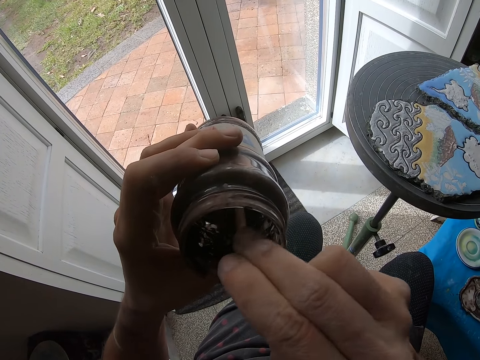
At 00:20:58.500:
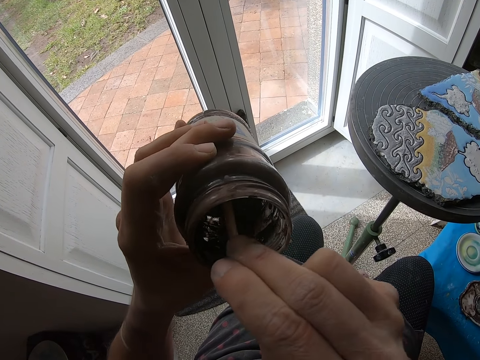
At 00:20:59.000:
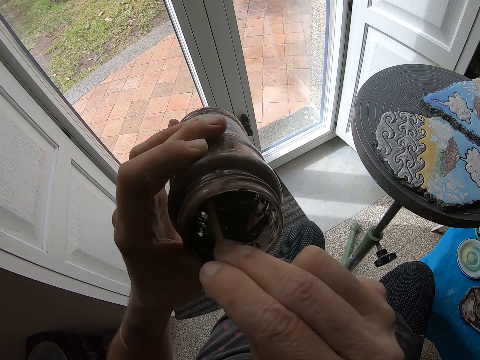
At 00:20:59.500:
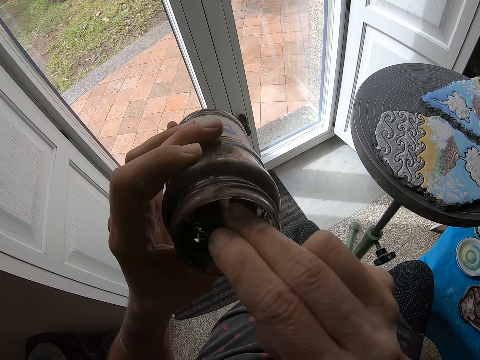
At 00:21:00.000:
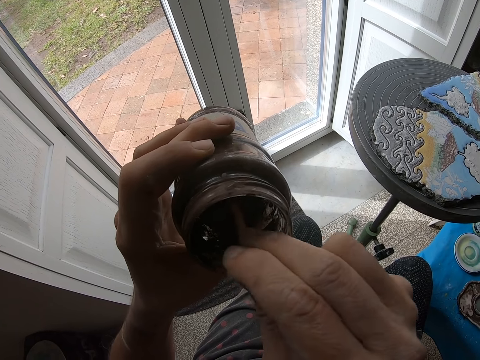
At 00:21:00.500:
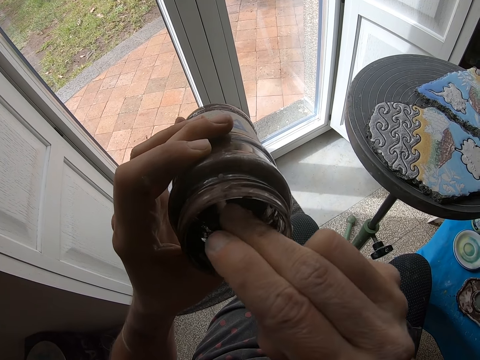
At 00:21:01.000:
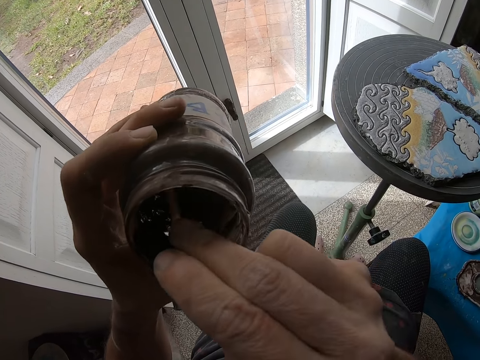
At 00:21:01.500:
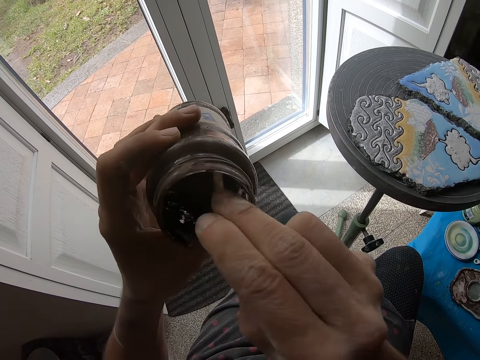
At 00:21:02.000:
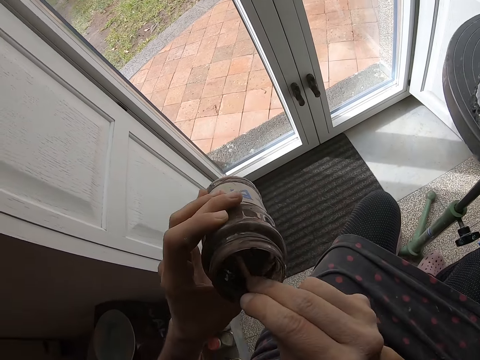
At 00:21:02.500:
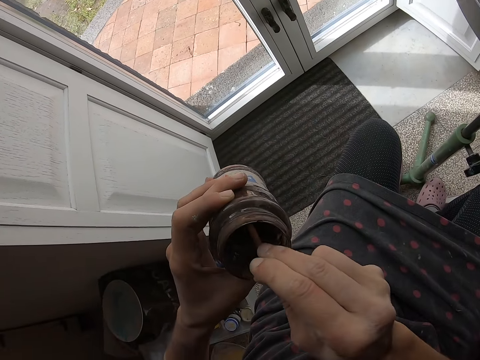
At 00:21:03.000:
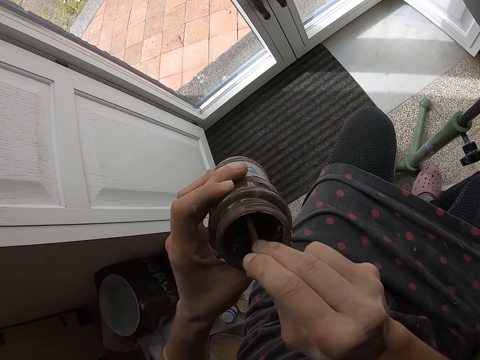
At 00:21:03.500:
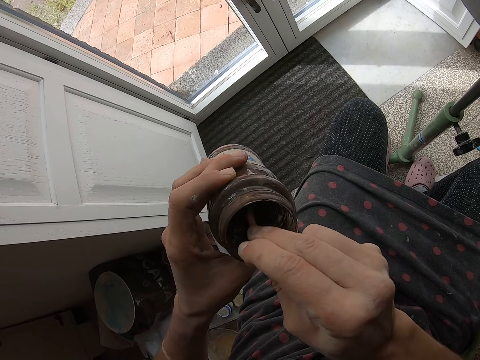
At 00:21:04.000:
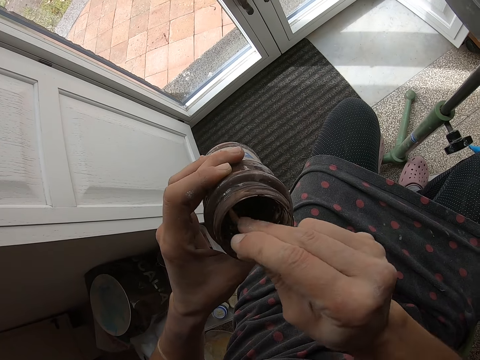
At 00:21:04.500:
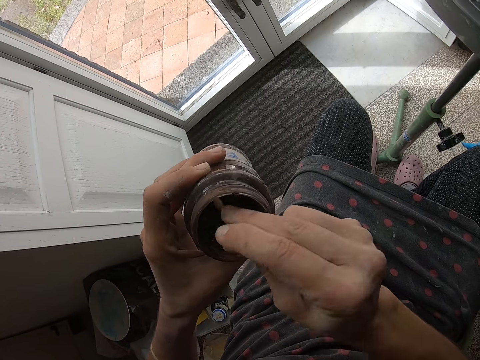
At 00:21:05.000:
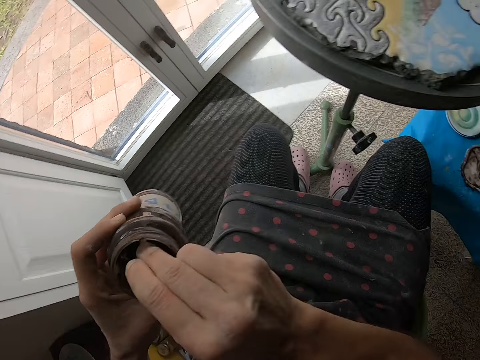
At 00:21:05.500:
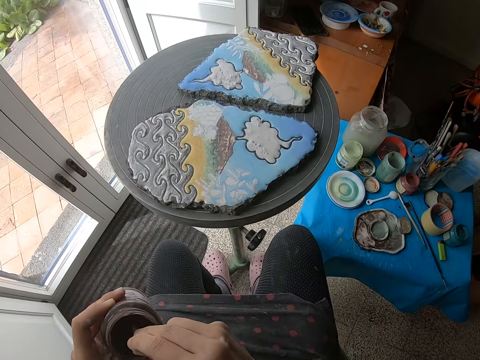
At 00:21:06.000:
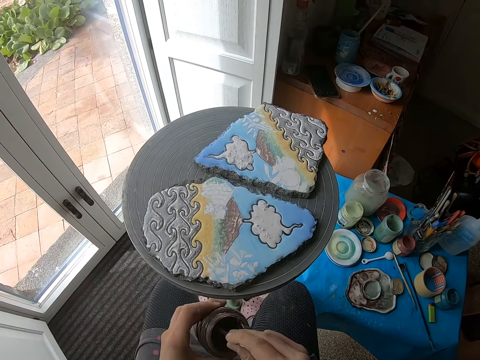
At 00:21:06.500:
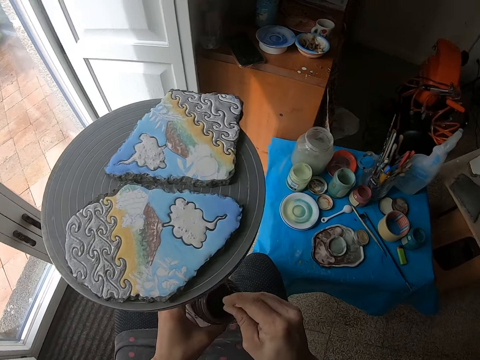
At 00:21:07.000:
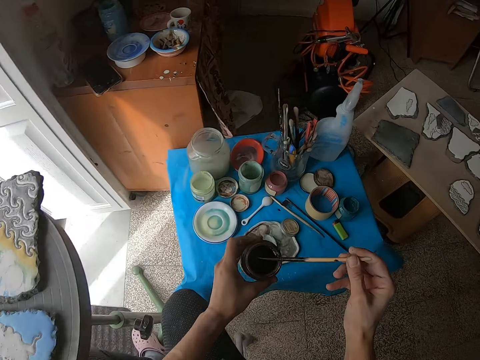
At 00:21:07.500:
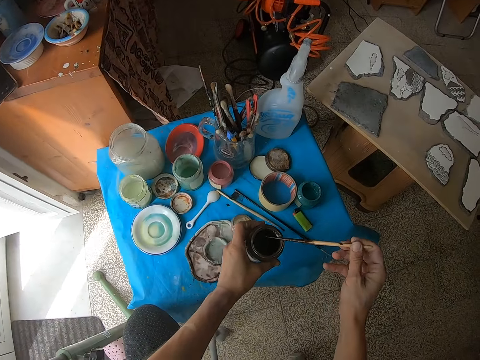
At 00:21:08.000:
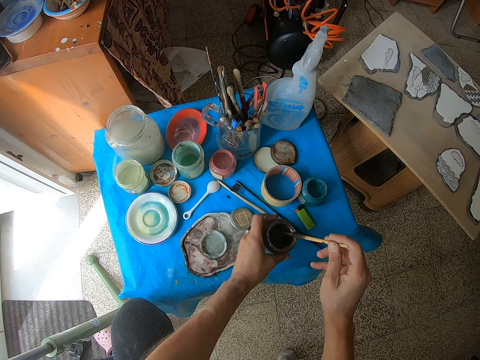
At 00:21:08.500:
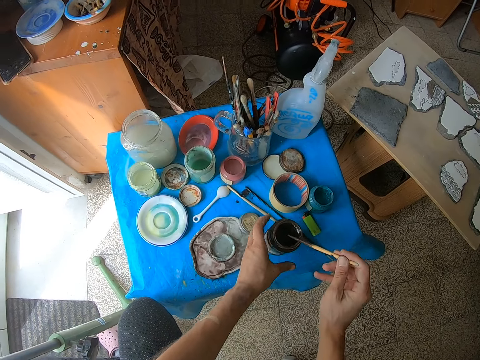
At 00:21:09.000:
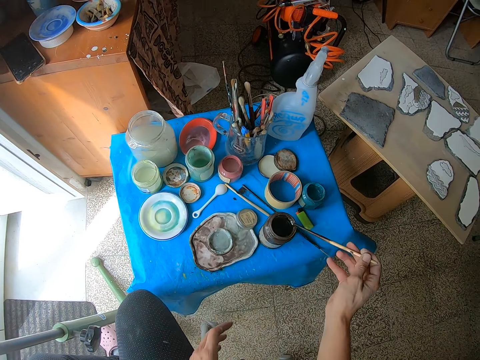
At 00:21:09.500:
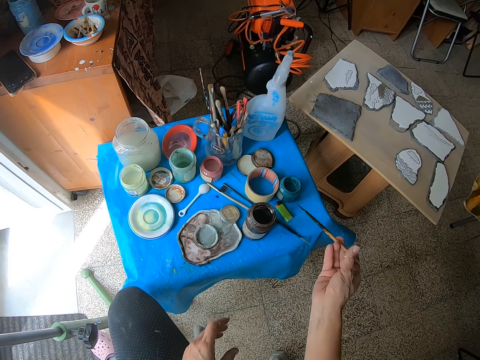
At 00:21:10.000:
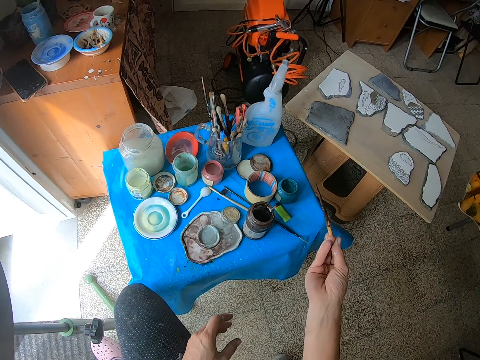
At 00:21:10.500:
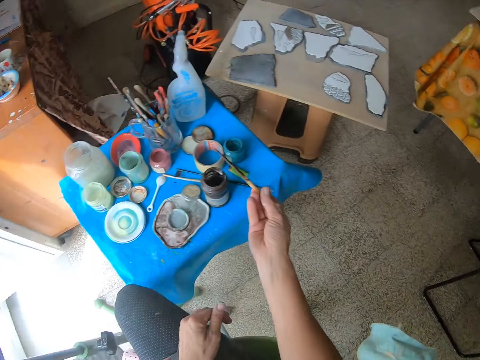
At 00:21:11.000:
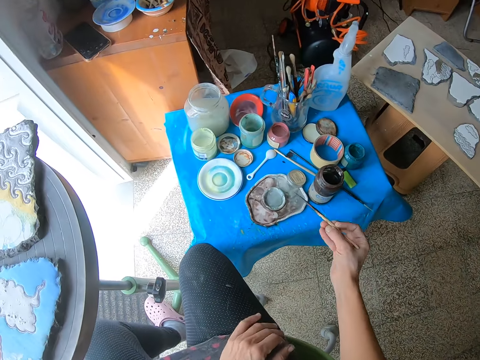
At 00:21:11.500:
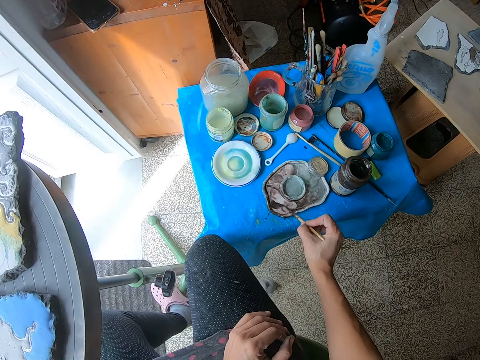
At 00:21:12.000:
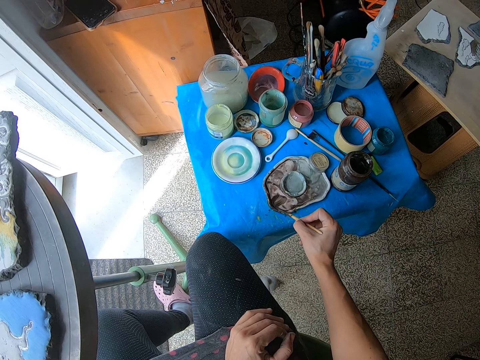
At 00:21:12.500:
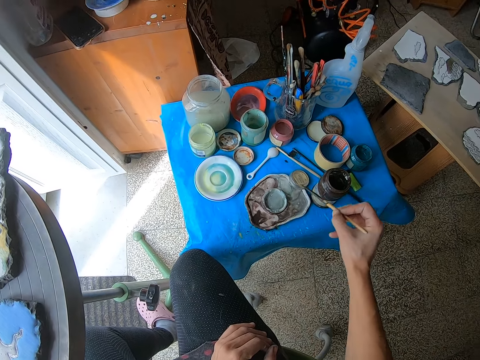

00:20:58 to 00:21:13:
The camera wearer places the paint jar on the table with her left hand. She shakes the brush and looks at the brush. She takes paint from the paint palette with the paint brush in her right hand. She stirs the paint with the brush.

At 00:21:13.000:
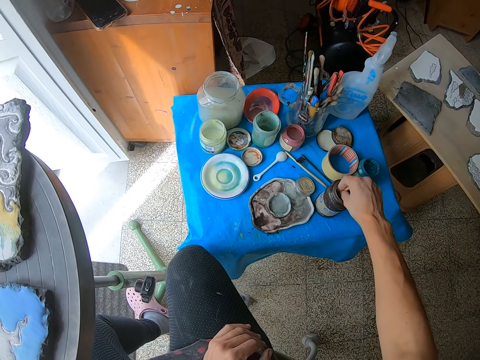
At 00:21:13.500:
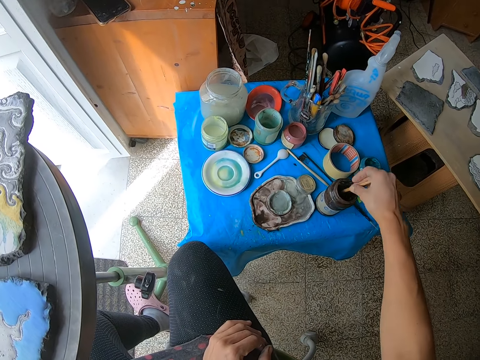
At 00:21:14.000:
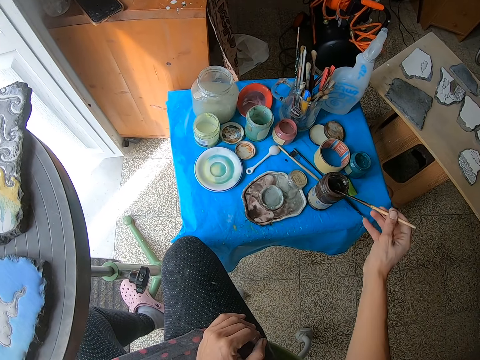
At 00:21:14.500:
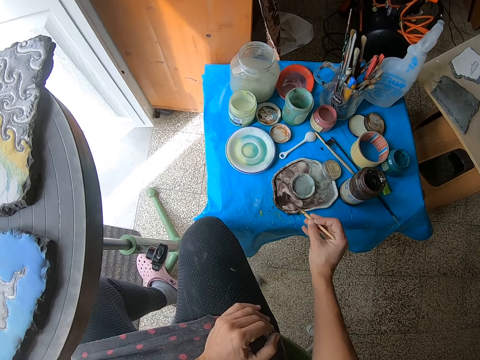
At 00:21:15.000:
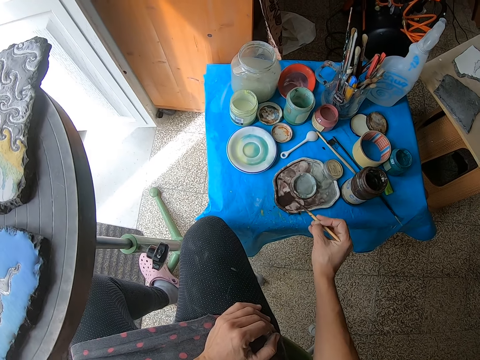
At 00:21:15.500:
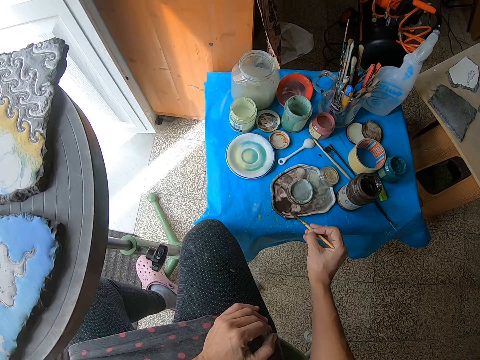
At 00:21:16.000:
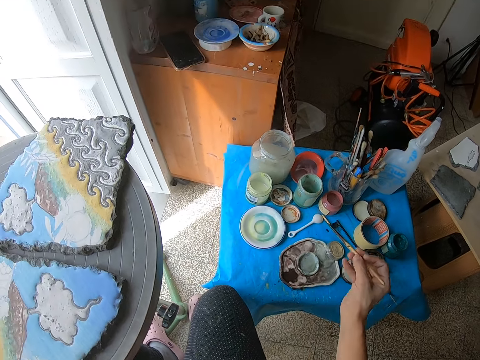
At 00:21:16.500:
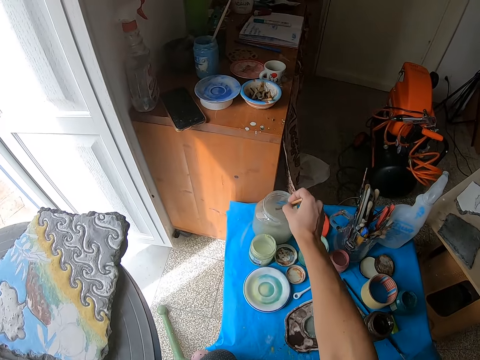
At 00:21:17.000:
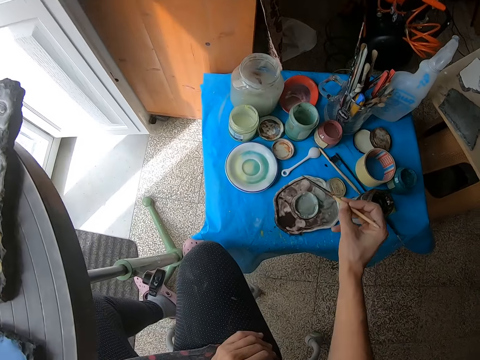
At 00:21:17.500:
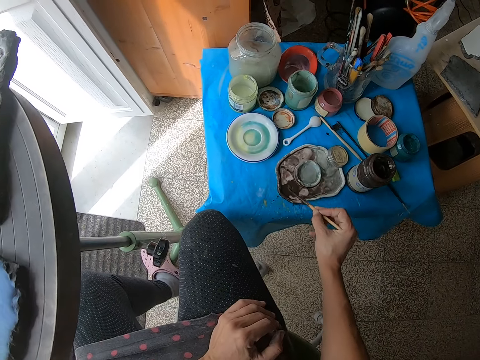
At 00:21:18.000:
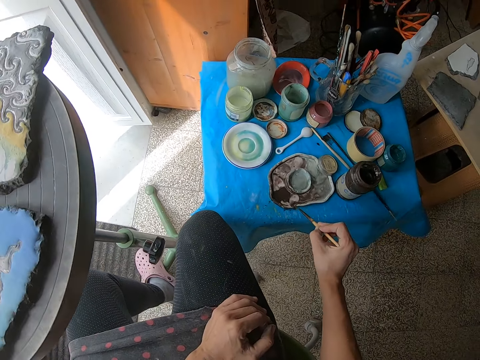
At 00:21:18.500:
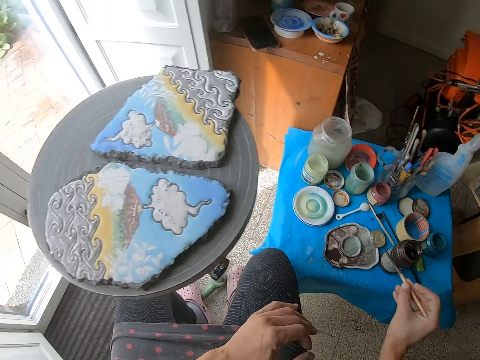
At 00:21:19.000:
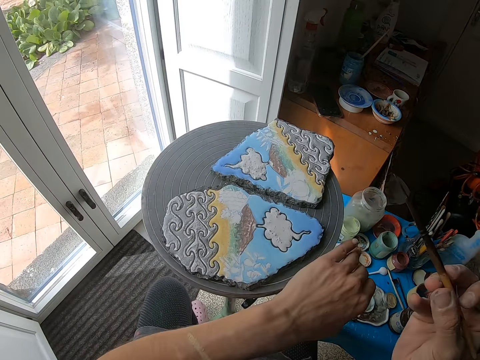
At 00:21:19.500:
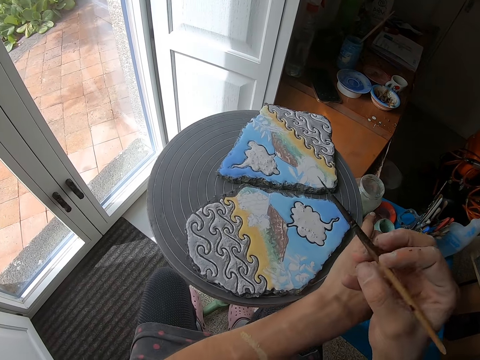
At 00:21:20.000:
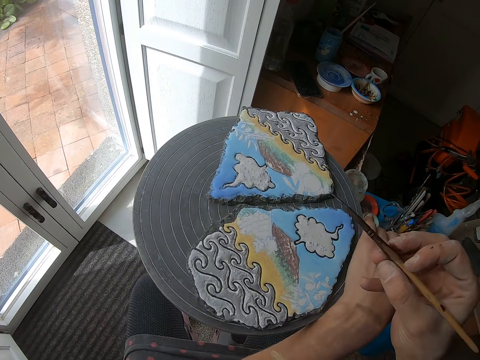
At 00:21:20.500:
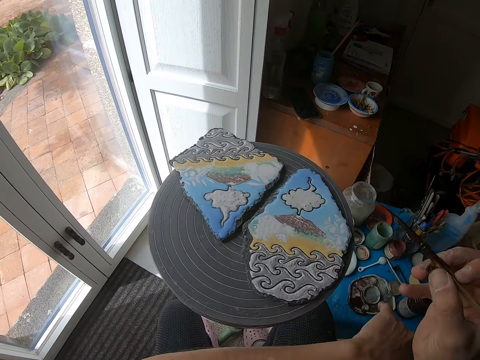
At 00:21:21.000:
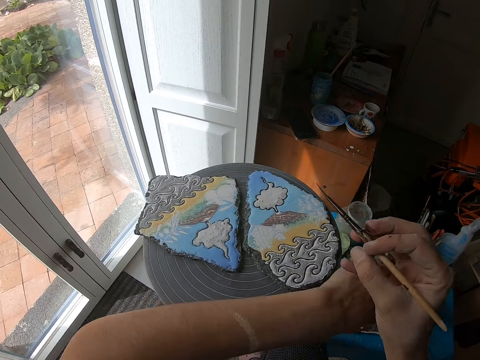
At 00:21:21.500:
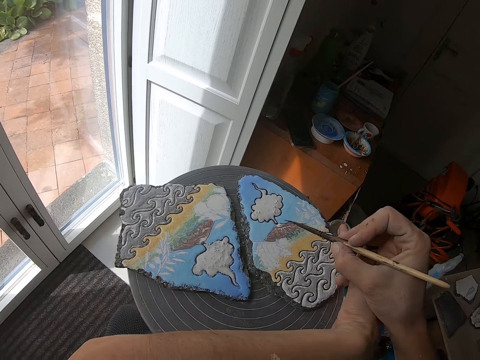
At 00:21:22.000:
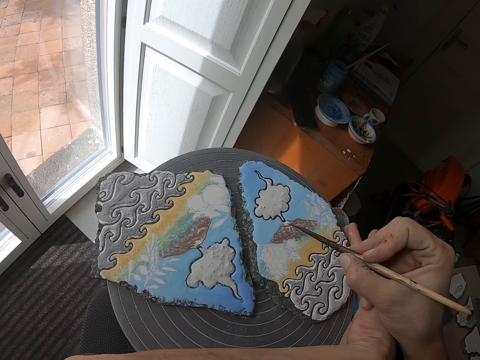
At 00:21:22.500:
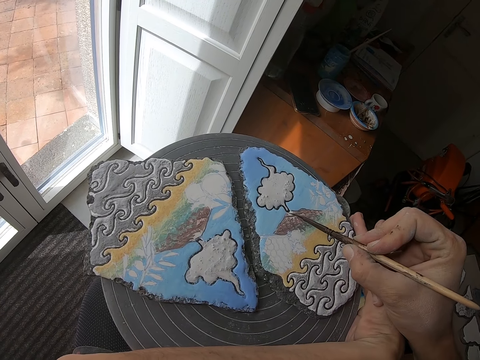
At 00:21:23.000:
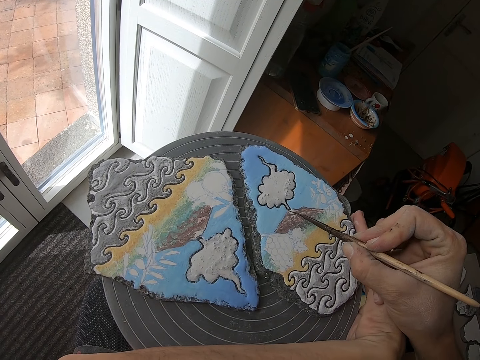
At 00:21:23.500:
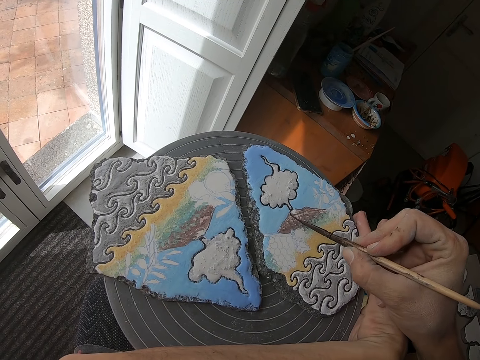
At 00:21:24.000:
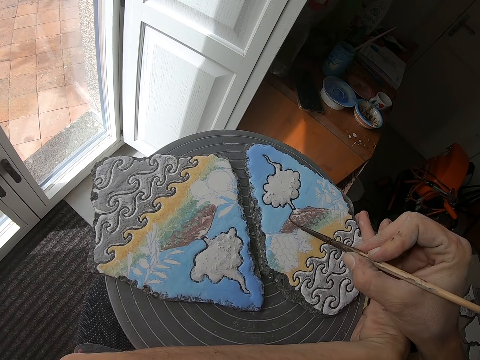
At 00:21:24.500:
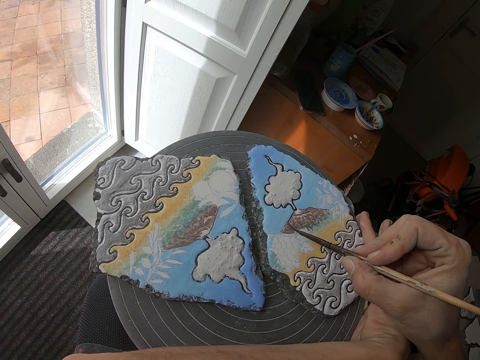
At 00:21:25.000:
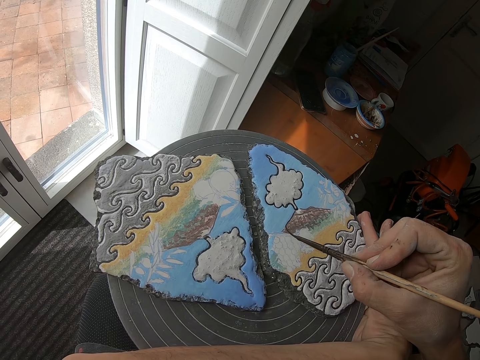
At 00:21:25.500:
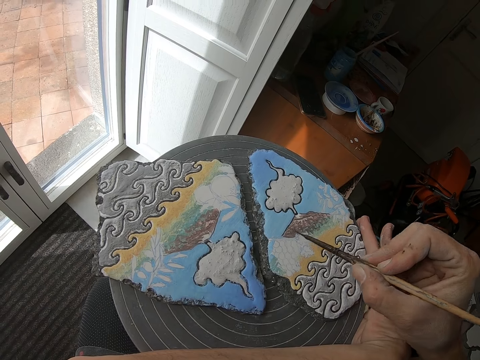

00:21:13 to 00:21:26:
The camera wearer puts the paint brush in the paint jar with her right hand. She scoops the paint from the tin. She takes paint from the paint palette with the paint brush in her right hand. She stirs the paint with the brush. She takes water from the jar of water with the paint brush in her right hand. She dips the brush in the water. She takes paint from the paint palette with the paint brush in her right hand. She stirs the paint with the brush. She turns the table with her left hand. She paints the clay canvas with the paint brush in her right hand.
